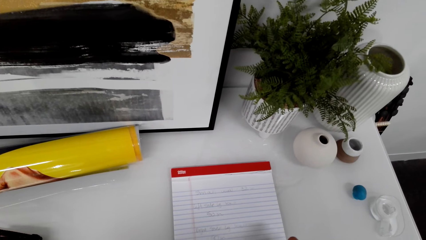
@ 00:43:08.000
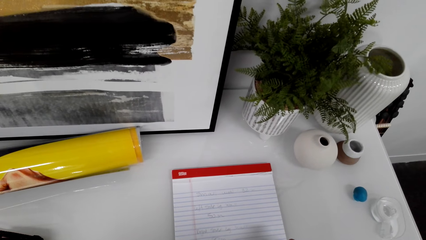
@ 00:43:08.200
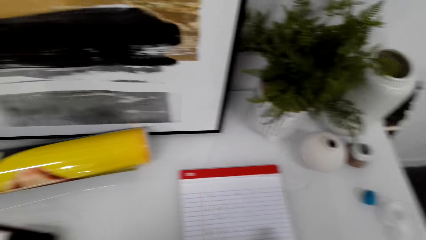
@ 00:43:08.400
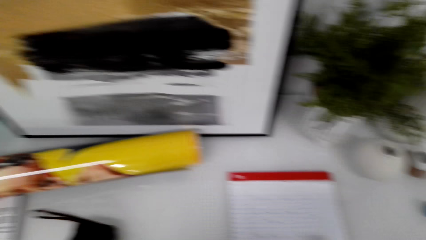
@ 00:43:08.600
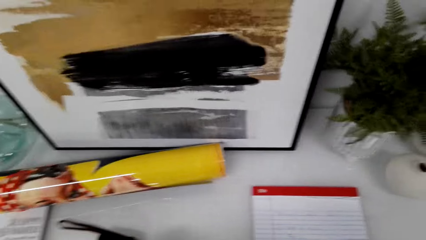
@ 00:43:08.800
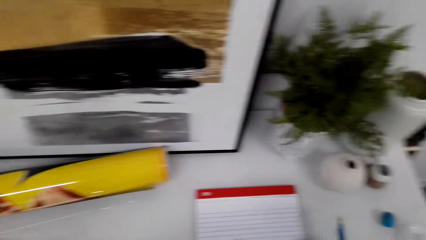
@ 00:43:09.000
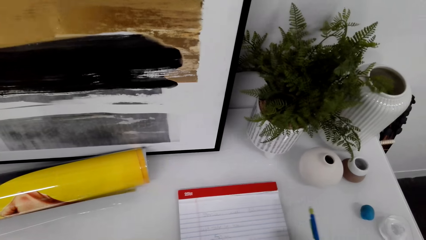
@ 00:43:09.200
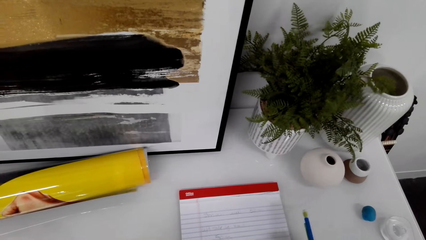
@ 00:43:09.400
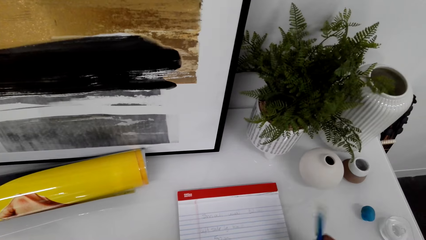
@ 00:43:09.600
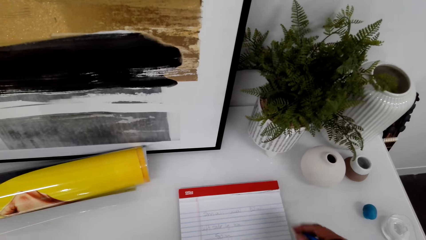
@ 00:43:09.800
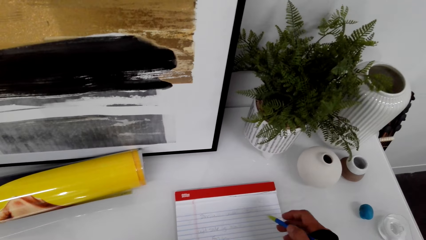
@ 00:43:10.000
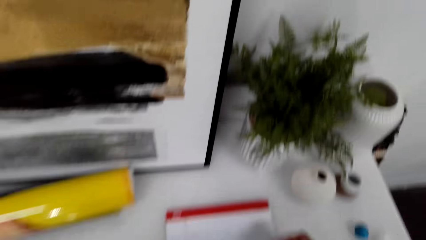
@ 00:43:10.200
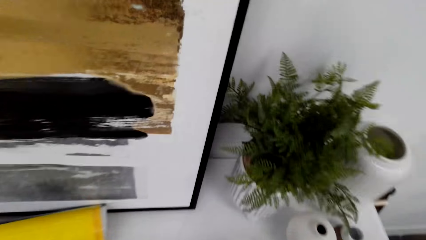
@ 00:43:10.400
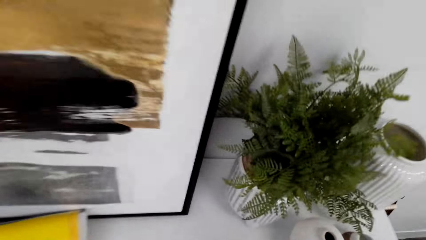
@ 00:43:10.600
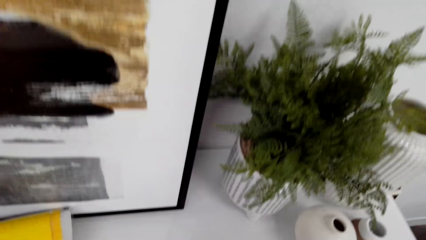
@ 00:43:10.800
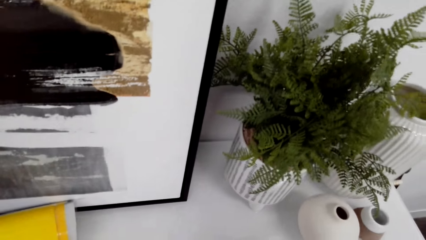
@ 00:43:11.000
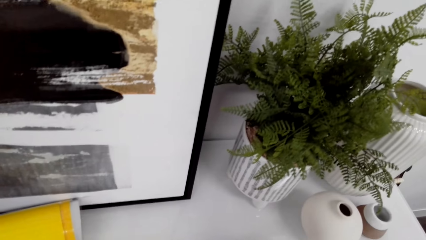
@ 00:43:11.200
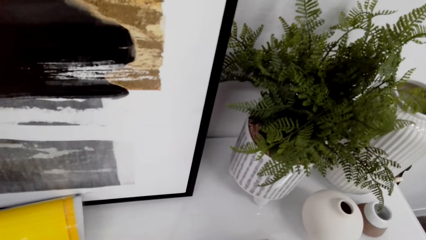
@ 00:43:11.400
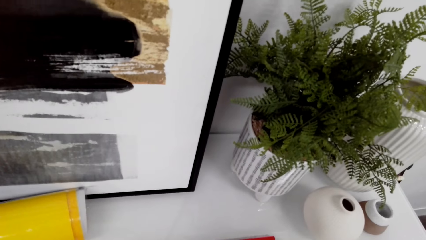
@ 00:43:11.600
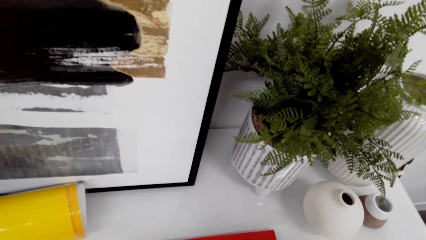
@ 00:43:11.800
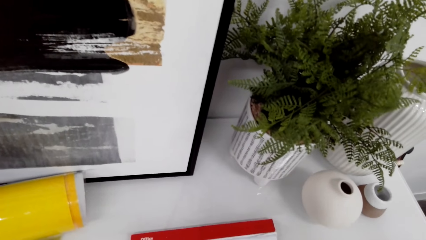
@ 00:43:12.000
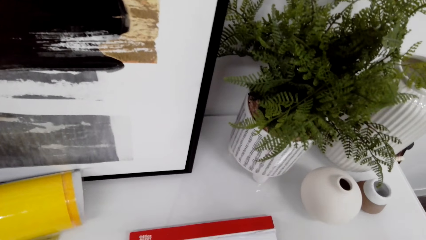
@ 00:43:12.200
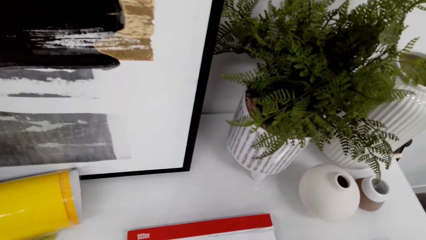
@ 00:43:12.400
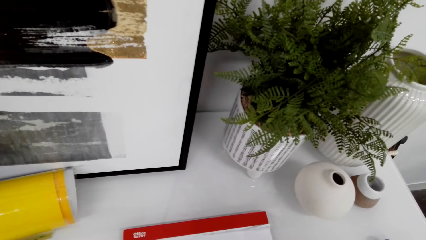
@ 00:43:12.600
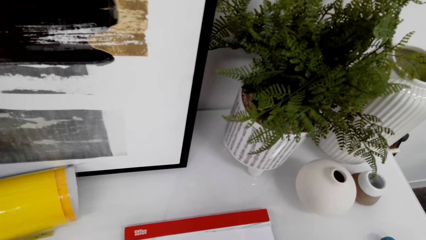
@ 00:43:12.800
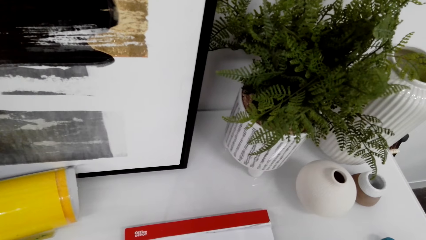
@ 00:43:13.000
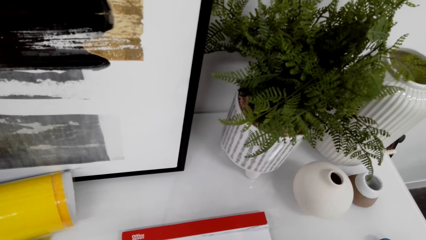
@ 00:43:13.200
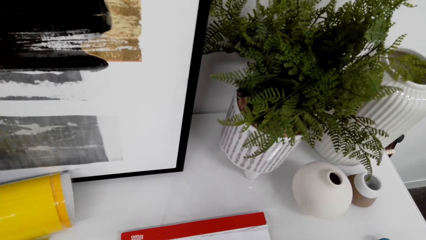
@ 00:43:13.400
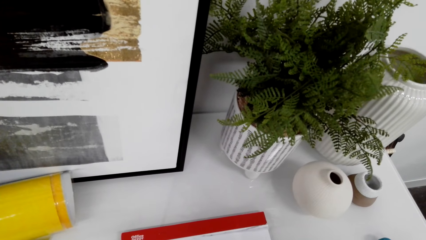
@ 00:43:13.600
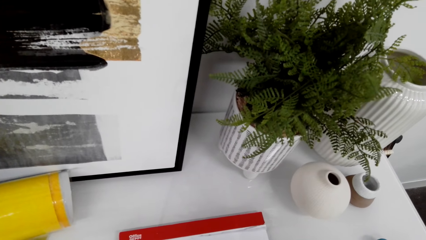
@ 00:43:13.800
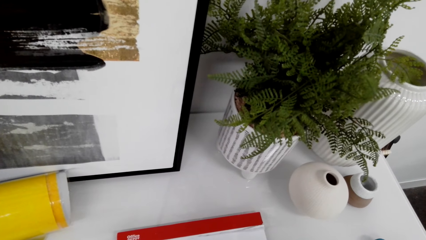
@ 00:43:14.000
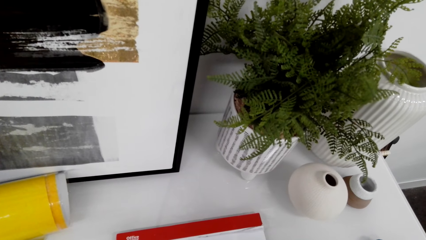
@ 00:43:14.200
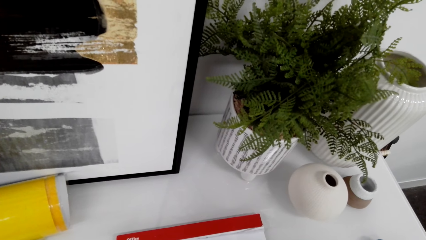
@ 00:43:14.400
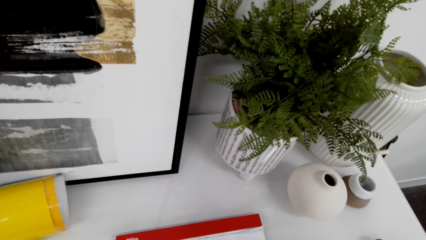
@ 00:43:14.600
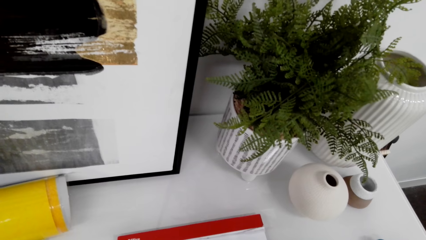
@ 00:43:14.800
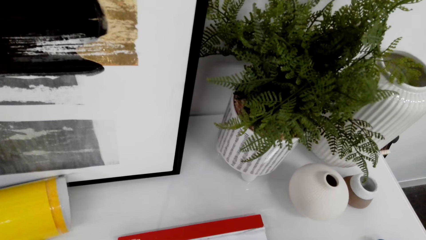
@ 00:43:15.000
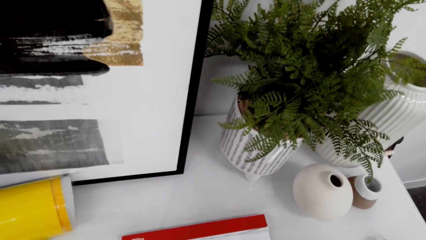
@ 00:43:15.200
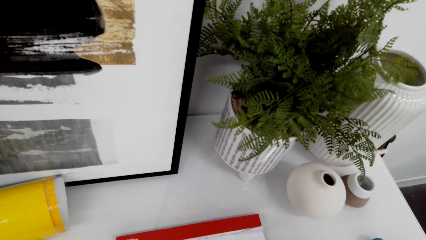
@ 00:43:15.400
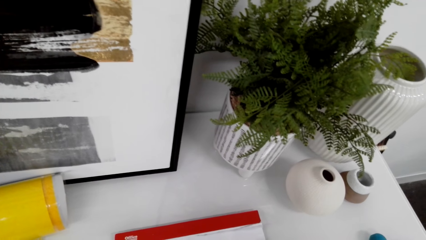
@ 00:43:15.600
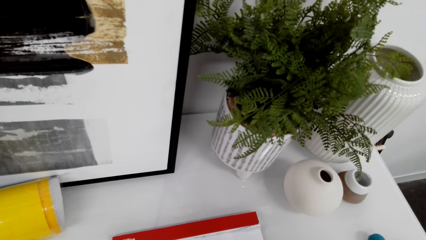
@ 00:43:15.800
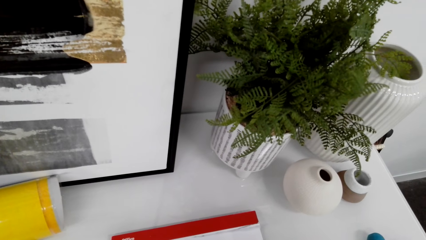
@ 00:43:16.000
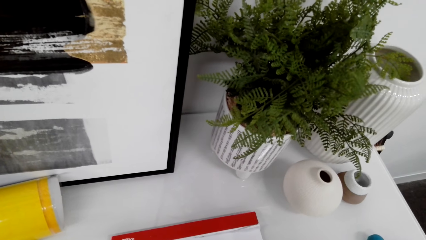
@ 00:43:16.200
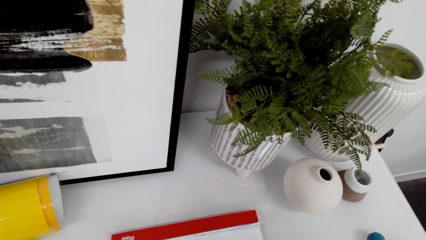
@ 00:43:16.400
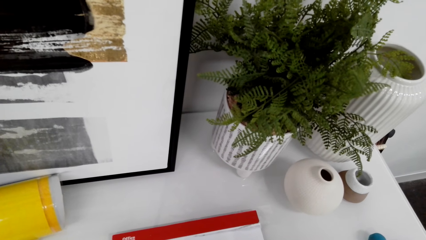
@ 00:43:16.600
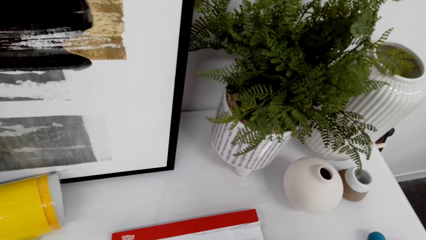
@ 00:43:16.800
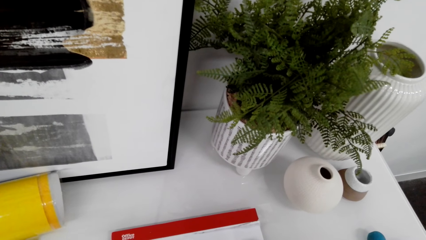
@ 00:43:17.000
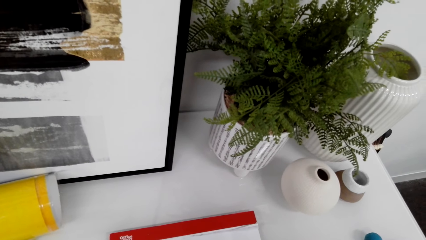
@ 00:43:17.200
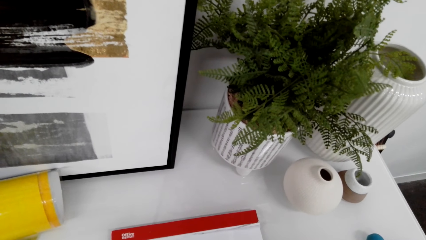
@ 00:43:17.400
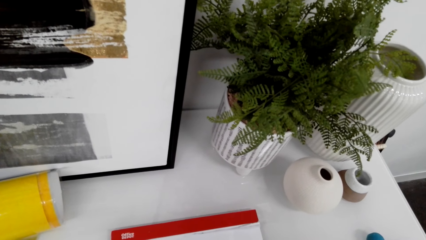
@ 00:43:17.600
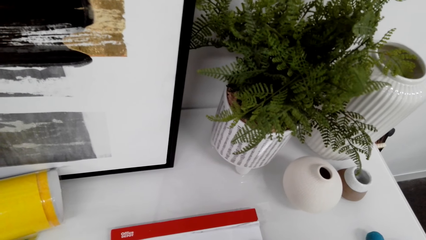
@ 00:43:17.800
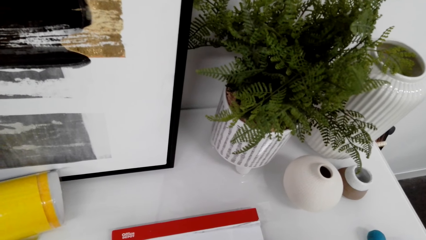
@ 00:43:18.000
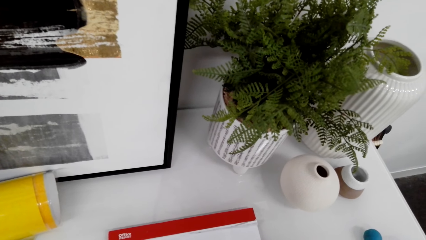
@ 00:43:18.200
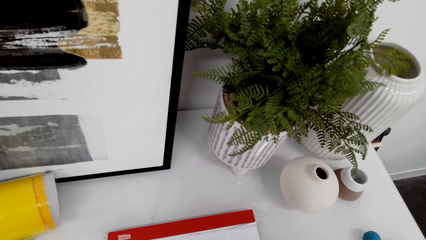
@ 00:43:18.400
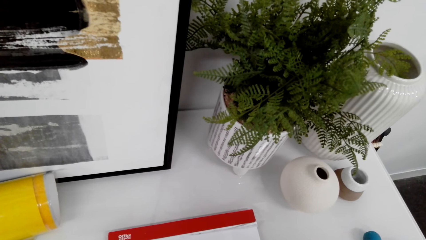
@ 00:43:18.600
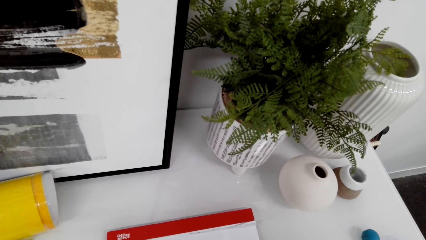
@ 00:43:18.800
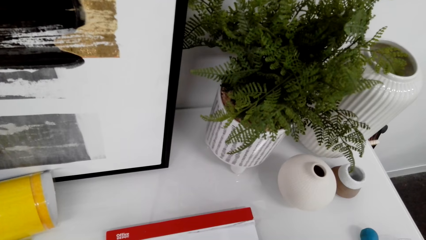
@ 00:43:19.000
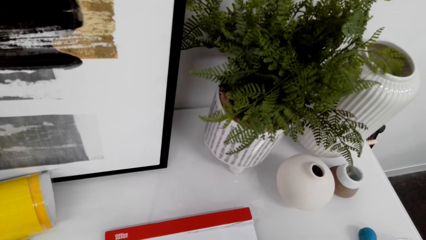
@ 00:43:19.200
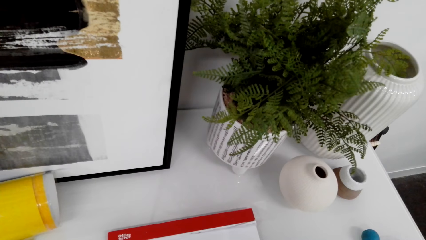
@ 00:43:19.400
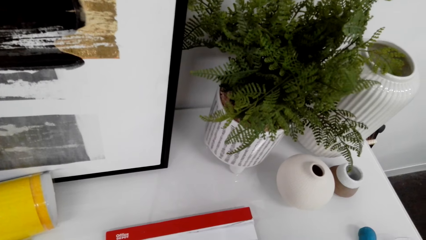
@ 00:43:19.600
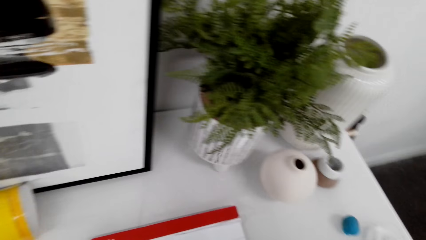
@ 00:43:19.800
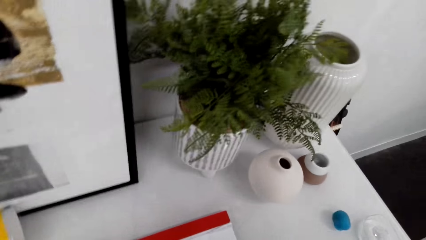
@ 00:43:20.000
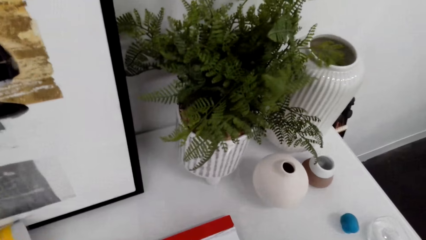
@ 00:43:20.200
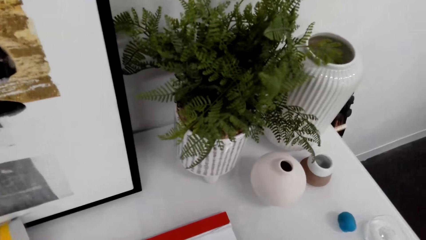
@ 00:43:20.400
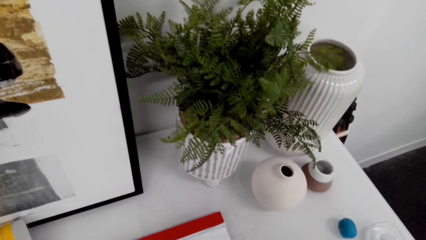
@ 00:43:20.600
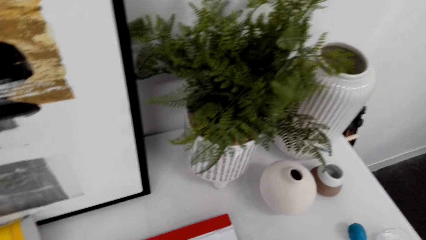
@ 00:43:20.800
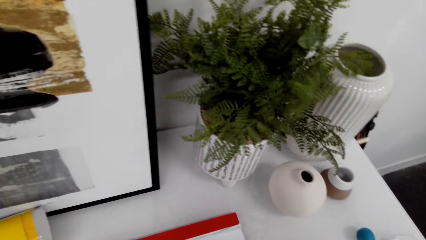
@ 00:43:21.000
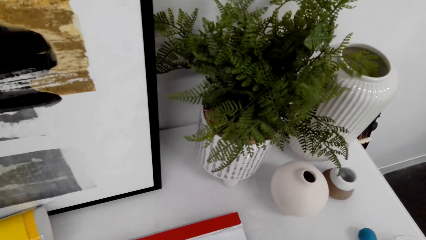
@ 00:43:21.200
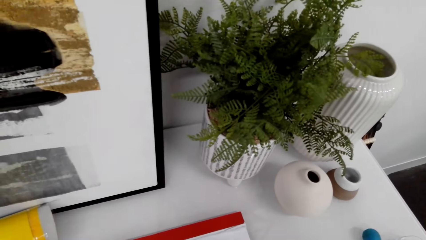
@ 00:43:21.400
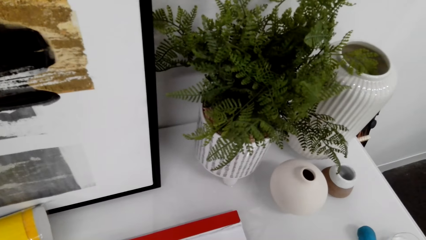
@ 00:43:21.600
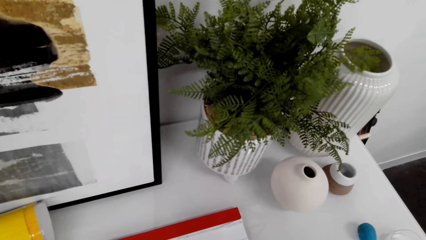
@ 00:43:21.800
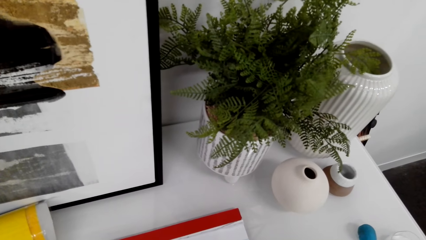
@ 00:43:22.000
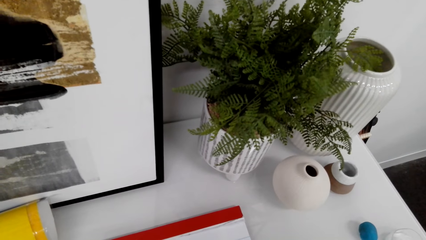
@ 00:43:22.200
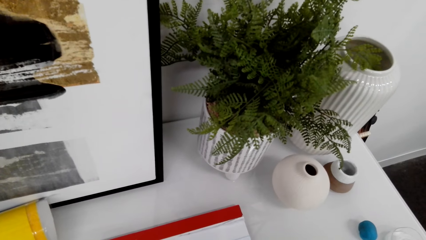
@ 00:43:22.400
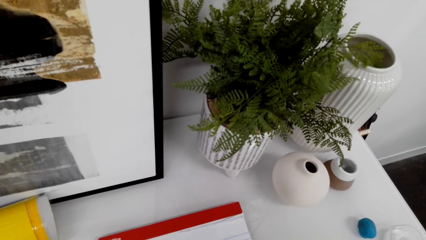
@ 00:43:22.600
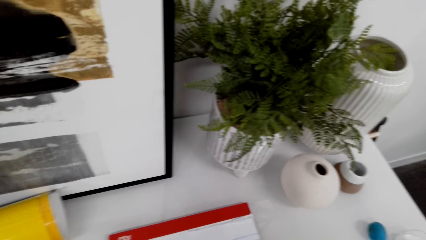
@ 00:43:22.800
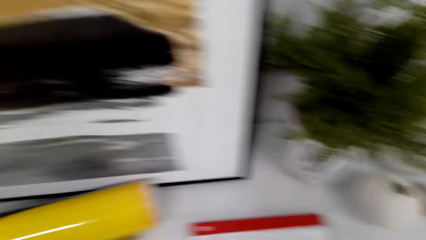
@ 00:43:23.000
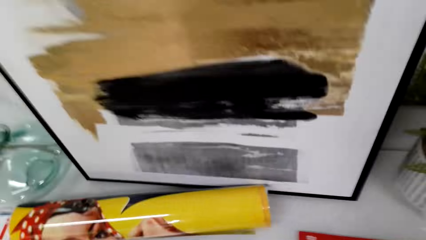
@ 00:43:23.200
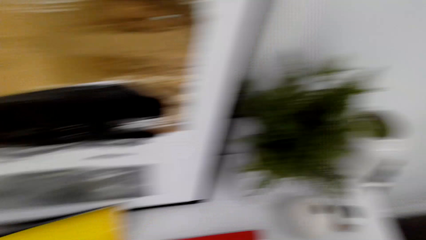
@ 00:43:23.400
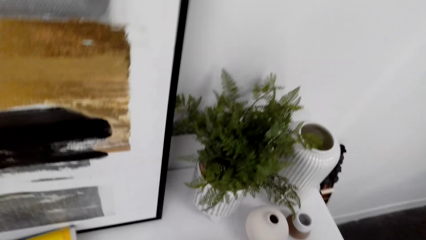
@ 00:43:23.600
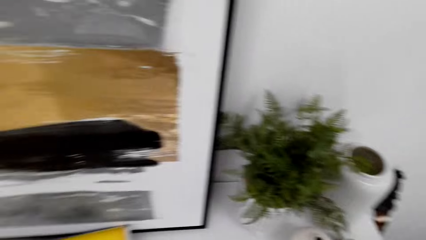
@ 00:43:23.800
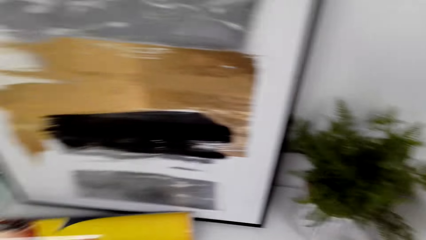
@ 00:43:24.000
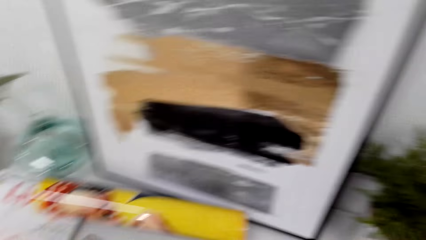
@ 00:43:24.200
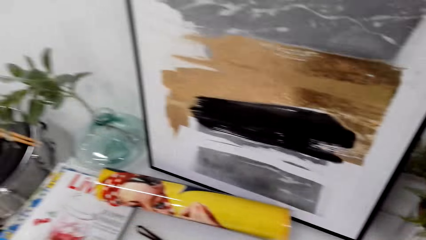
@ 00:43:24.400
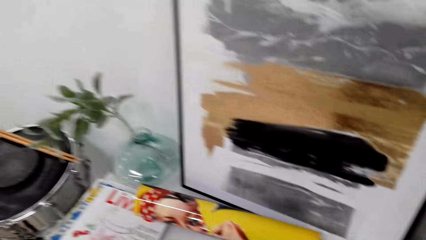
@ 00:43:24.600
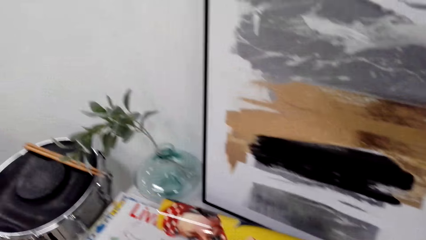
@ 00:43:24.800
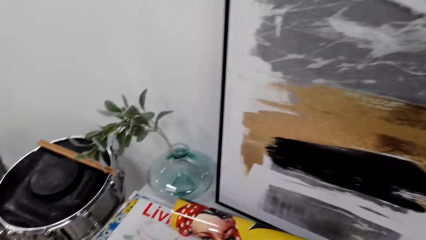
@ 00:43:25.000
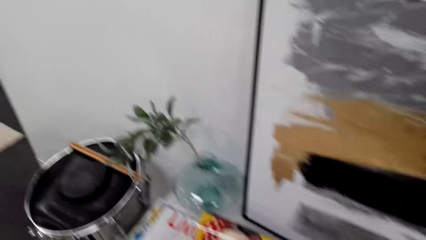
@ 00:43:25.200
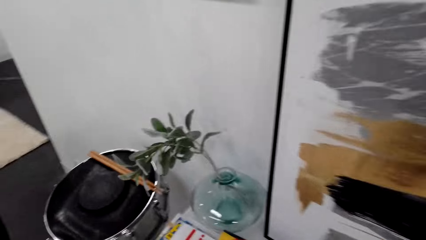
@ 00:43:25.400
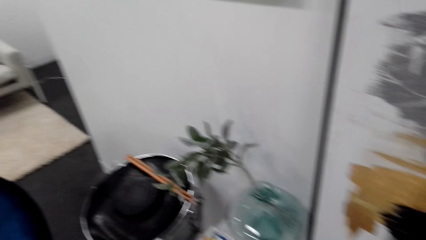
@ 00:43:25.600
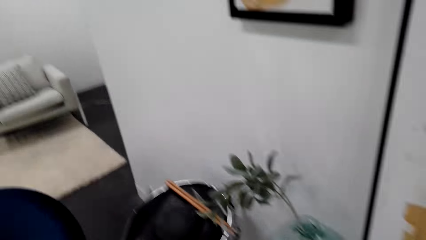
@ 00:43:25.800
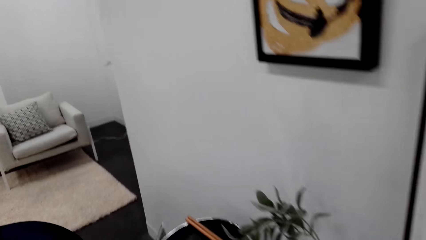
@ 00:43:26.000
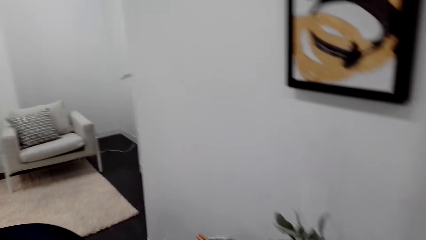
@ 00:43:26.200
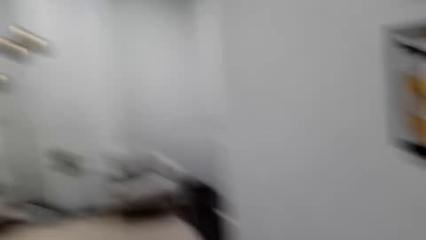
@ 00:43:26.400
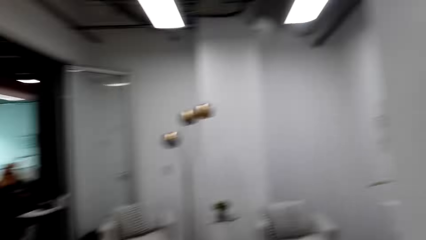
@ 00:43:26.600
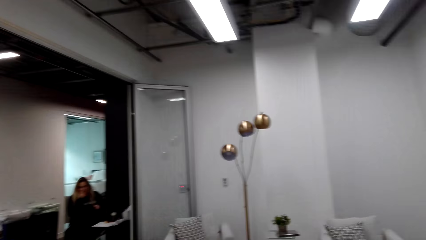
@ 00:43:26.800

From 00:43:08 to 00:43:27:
The camera wearer moves the hand. They write on the book. They look around the room.
